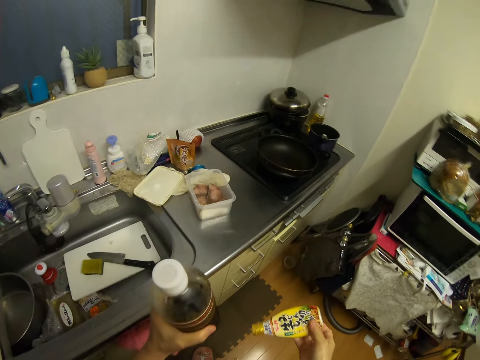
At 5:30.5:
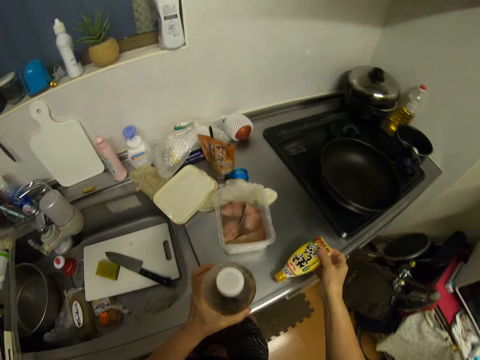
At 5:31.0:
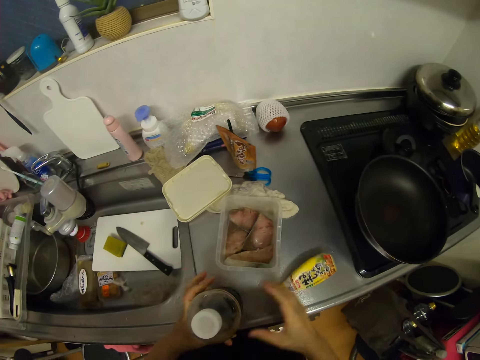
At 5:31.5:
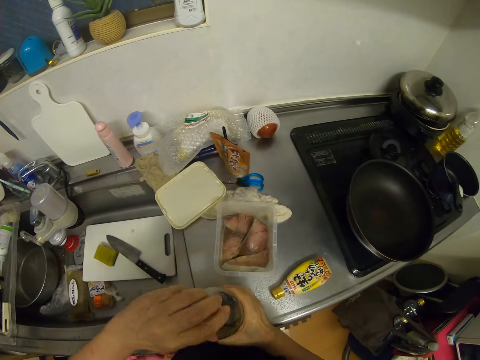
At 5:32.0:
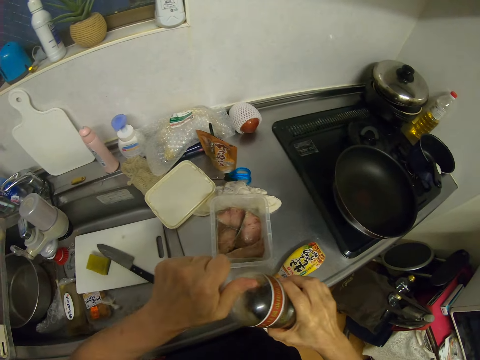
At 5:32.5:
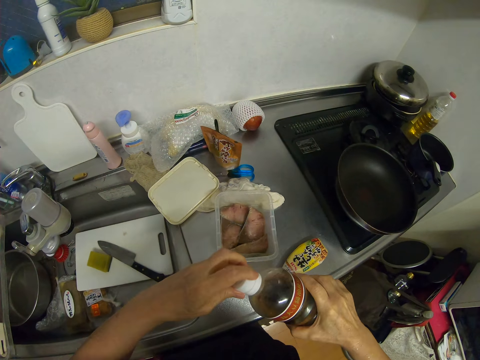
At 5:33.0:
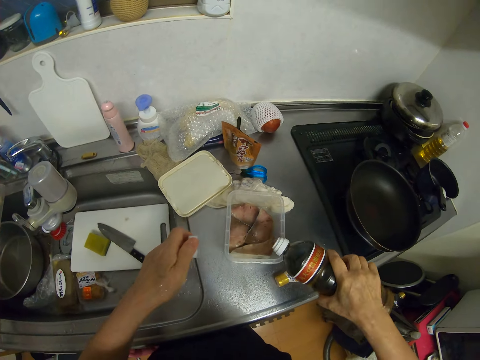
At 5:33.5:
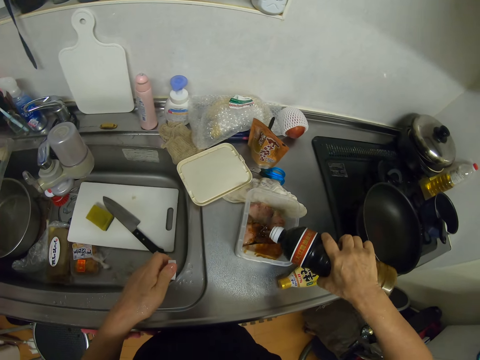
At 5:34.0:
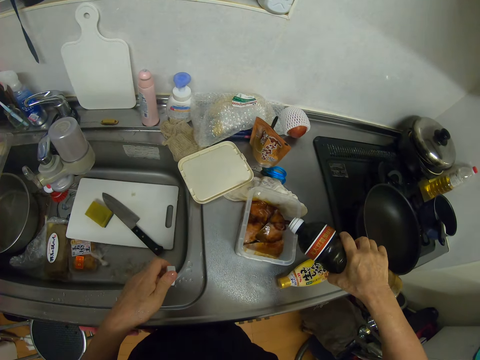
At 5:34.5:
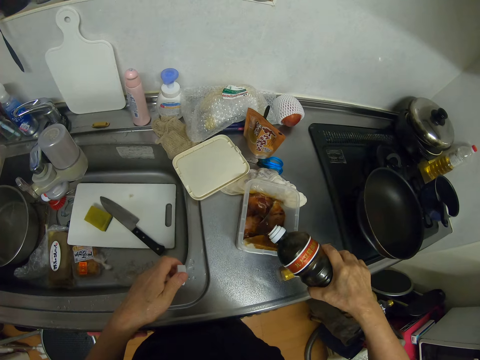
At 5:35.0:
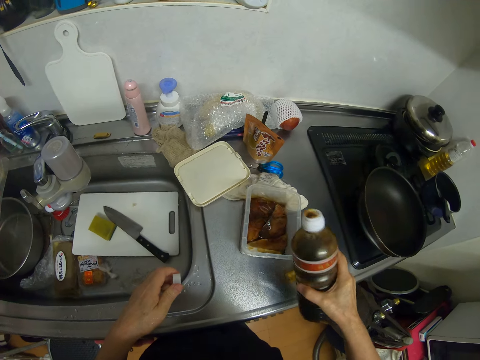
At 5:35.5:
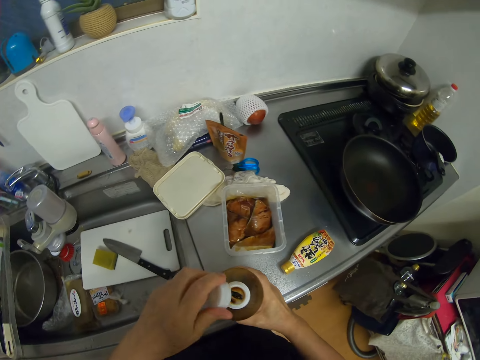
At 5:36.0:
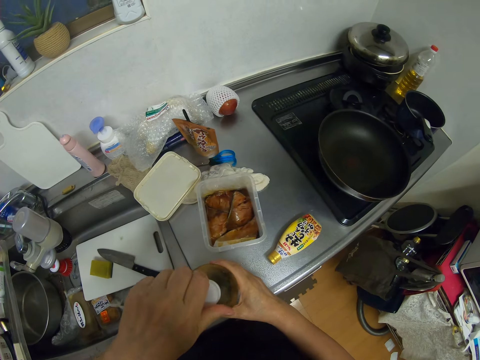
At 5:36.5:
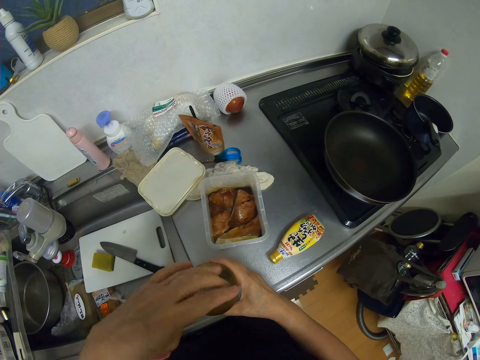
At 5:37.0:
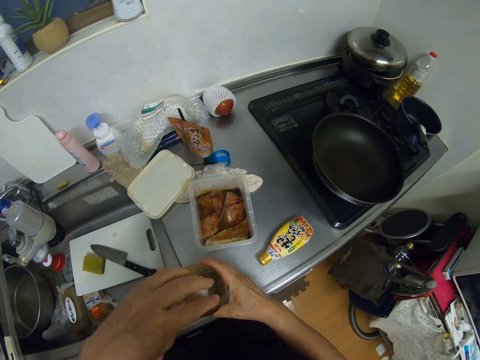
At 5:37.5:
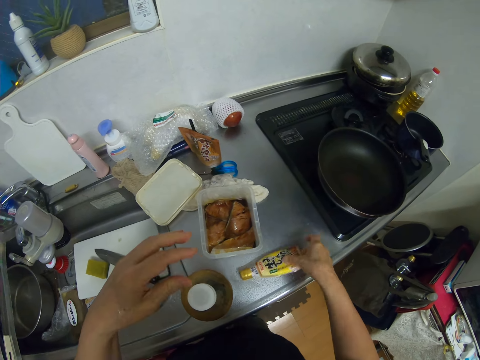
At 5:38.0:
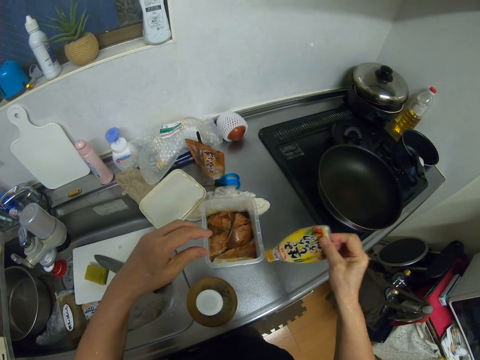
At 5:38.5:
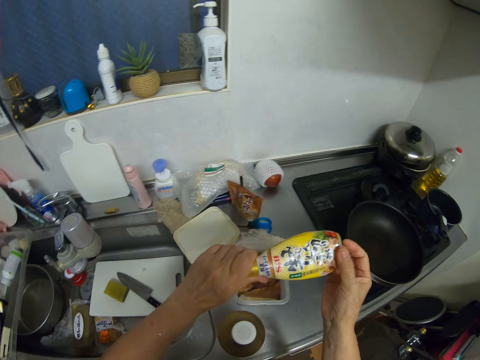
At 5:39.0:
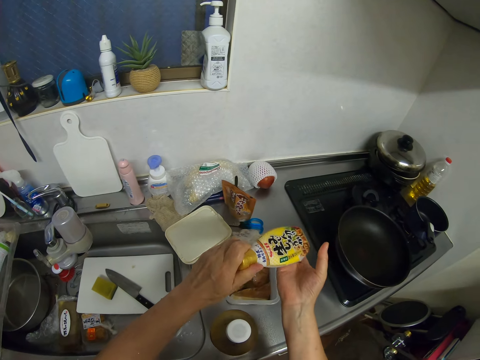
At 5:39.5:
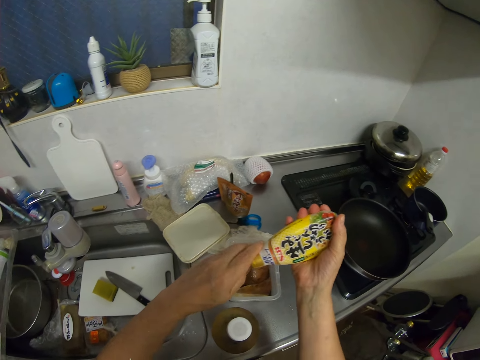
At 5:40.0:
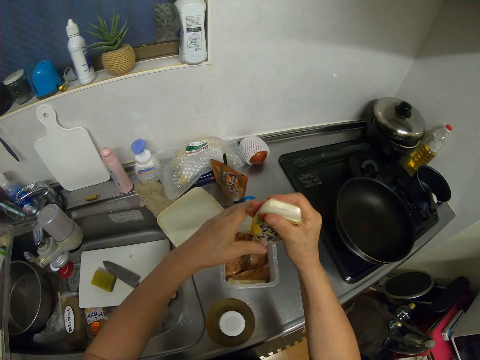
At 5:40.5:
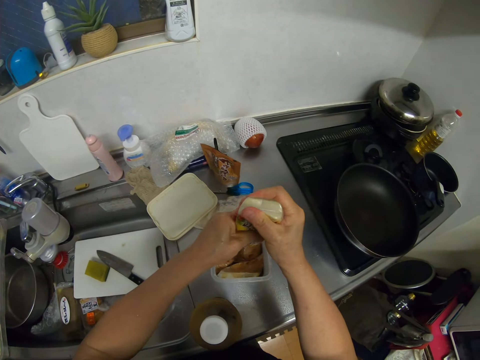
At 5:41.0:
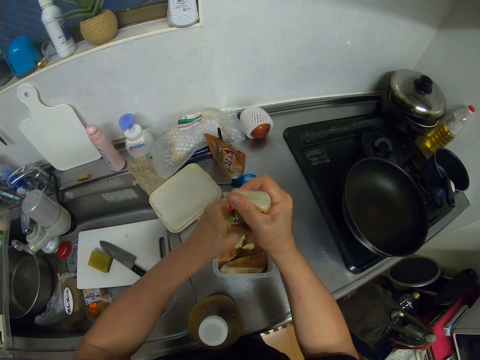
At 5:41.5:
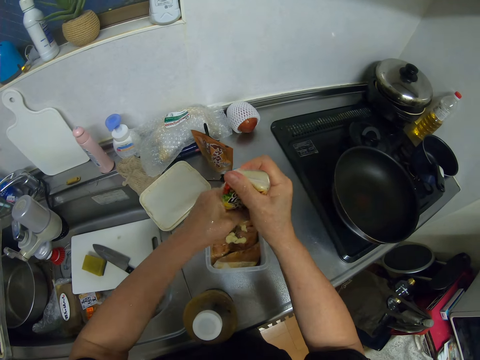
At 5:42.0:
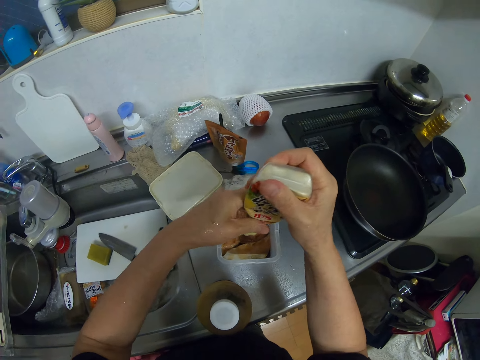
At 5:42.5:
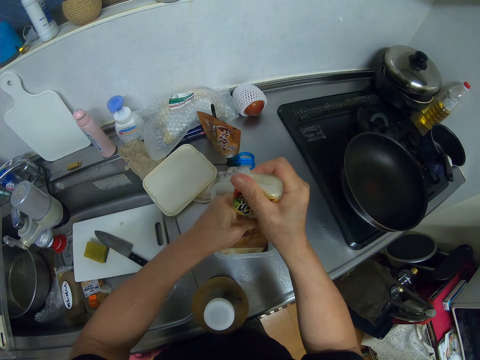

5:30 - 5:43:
The camera wearer drops the bottles of ingredients on the kitchen zinc with both hands. She picks the bottle of ingredient from the kitchen zinc with her right hand. She opens the bottle of ingredient with her left hand. She pours ingredient from the bottle into the meat container with her right hand. She drops the bottle of ingredient on the kitchen zinc with her right hand. She covers the bottle of ingredient with her left hand. She picks the plastic tube from the kitchen zinc with her right hand. She opens the plastic tube with her left hand. She presses the ingredient from the plastic tube into the meat container with both hands.

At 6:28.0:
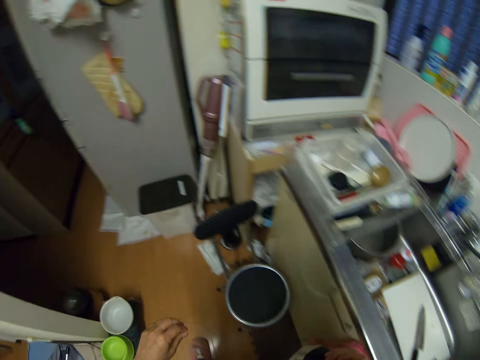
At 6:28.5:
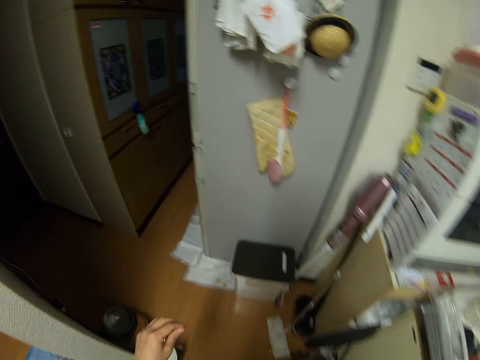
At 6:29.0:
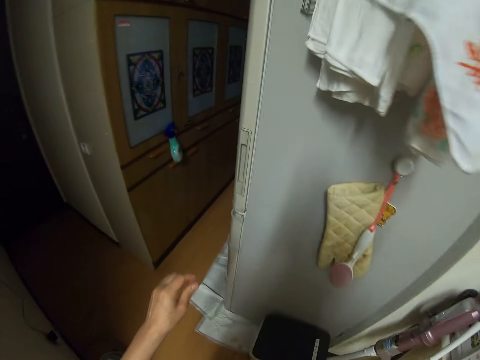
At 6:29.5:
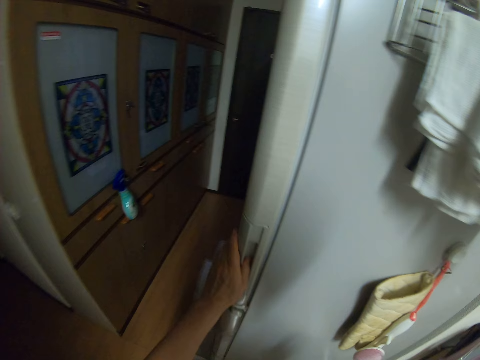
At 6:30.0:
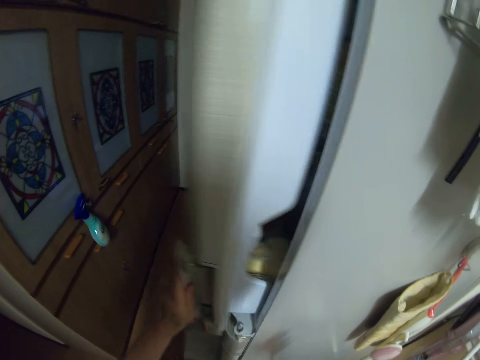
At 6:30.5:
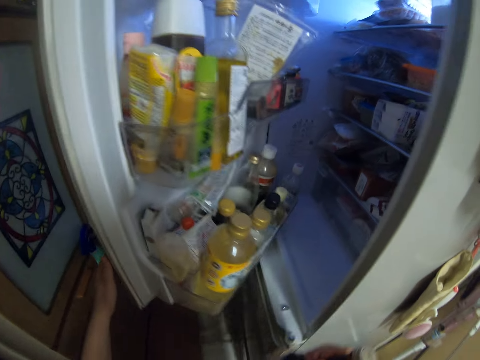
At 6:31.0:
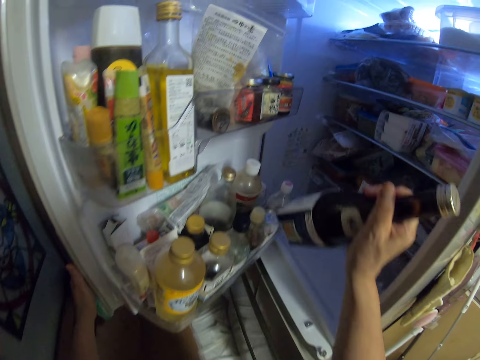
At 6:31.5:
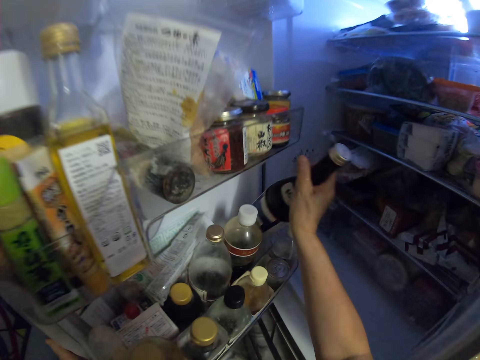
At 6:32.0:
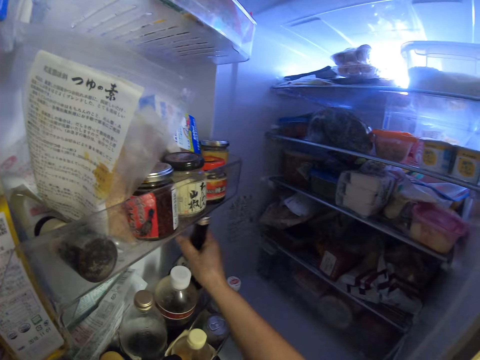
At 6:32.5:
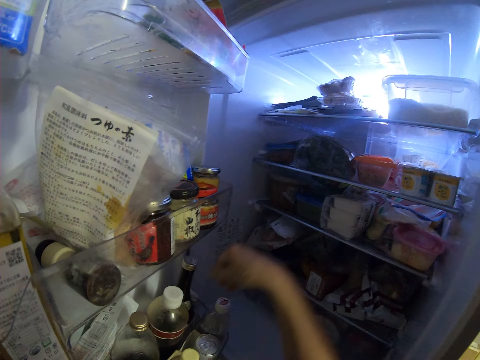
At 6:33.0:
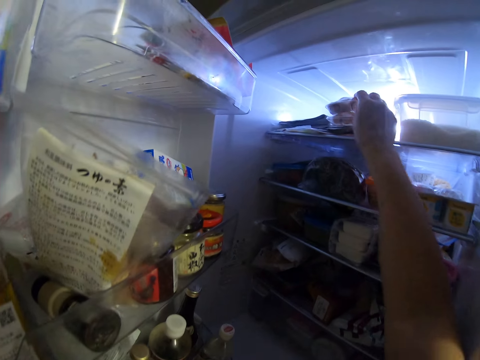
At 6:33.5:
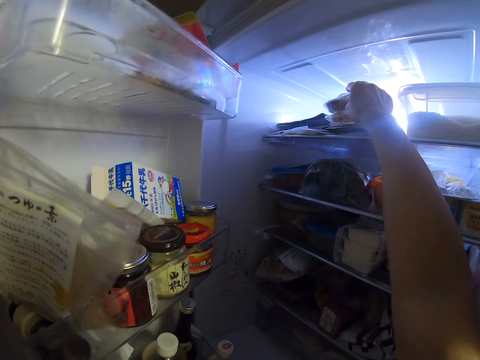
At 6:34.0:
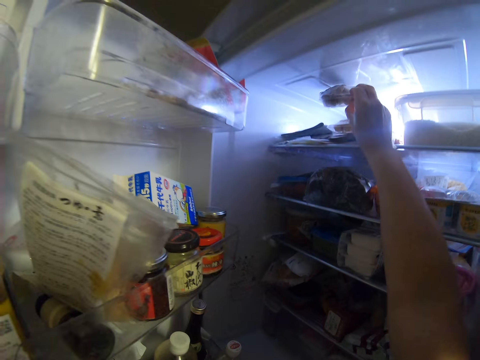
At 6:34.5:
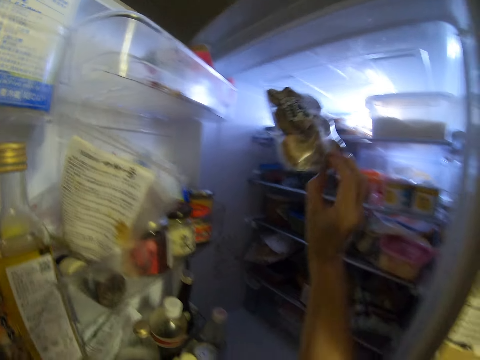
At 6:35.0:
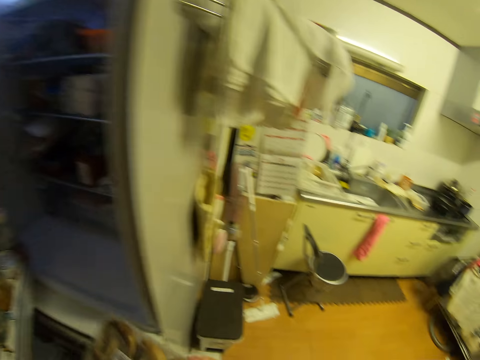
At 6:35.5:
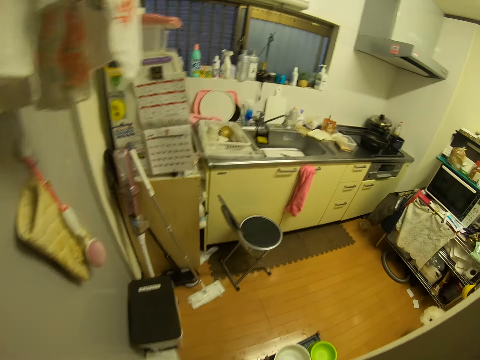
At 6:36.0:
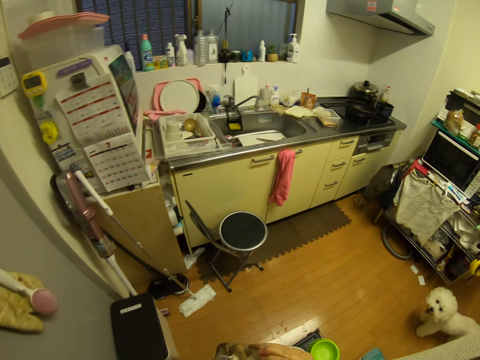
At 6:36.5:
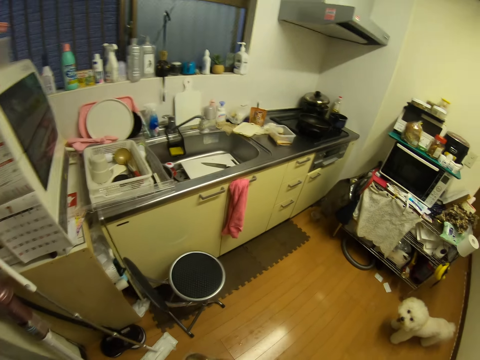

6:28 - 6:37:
The camera wearer moves around the kitchen. She opens the fridge with her left hand. She drops the bottle of ingredient in the fridge with her right hand. She picks a pack of mushrooms from the fridge with her right hand. She closes the fridge and moves around the kitchen.

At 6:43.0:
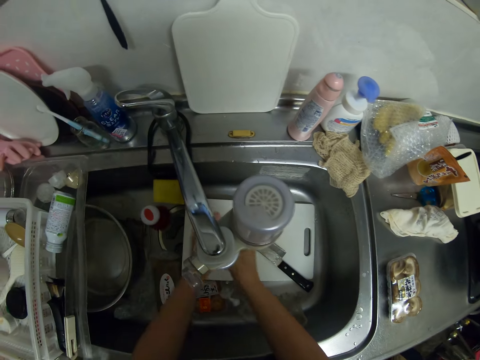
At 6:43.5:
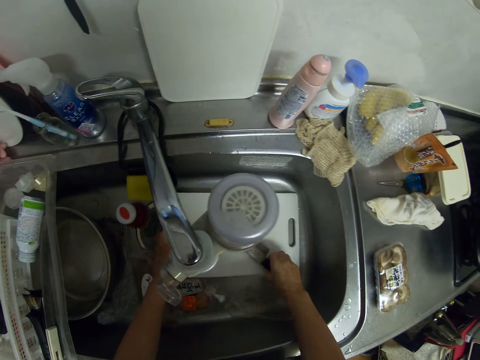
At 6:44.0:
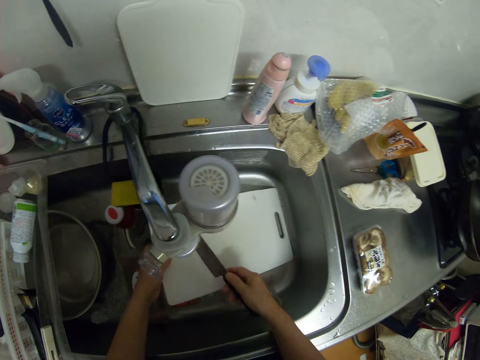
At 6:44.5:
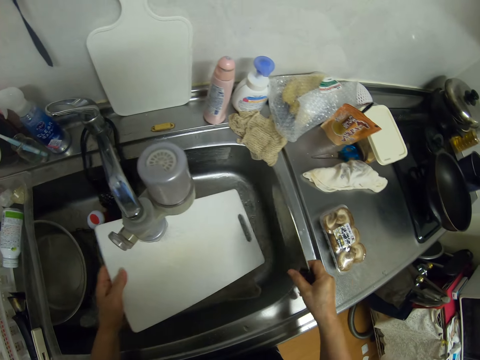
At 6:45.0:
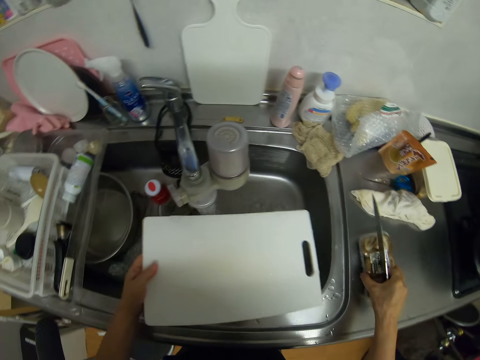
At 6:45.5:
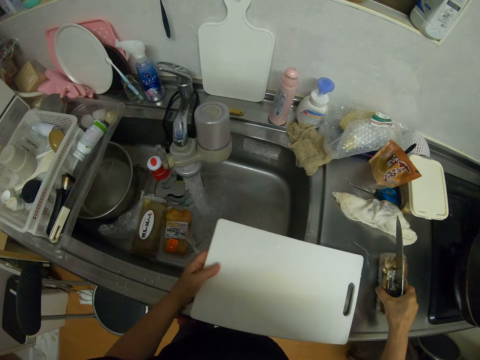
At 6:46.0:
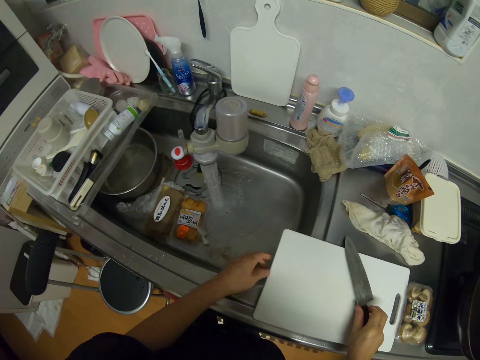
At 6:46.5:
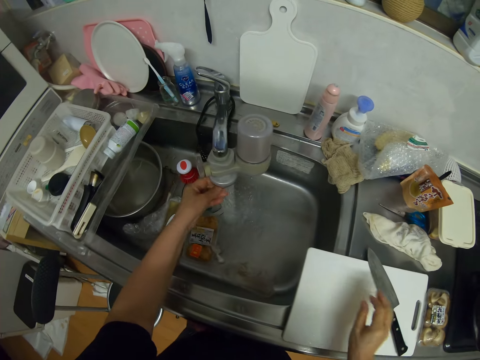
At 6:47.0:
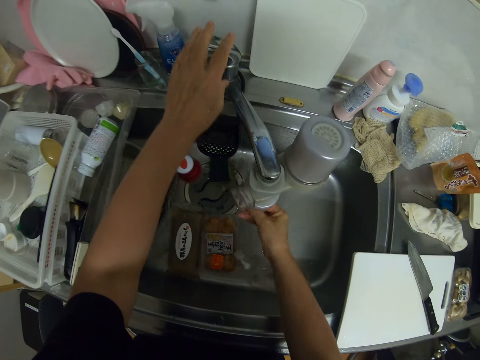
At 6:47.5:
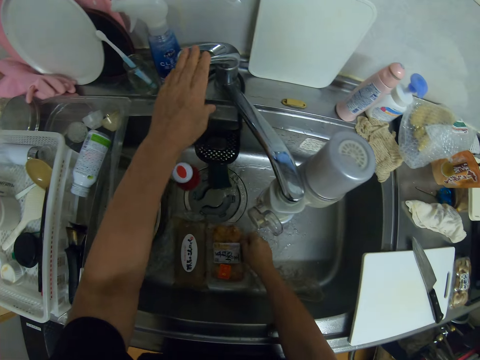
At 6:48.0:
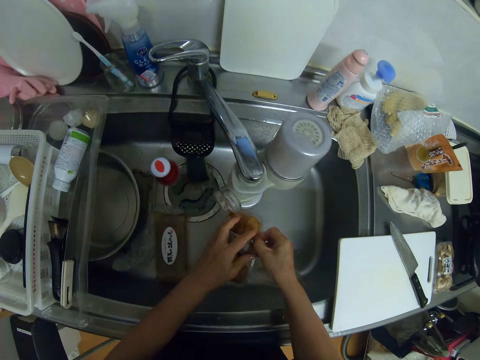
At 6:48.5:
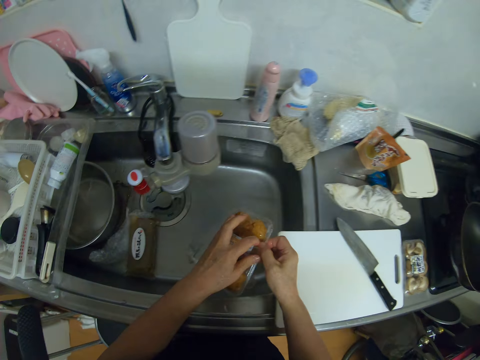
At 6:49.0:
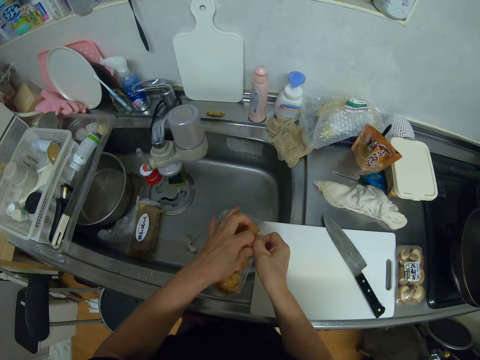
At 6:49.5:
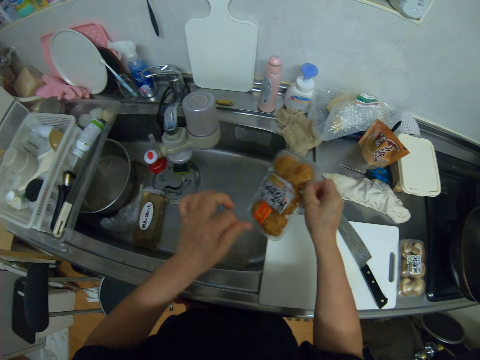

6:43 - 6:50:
The camera wearer rinses hands in the sink. She picks the knife from the cutting board with her right hand. She picks the cutting board or chopping board from the kitchen zinc with her left hand. She adjusts the pack of mushrooms with her right hand. She rinses the chopping board in the sink. She places the cutting board on the kitchen zinc with her left hand. She places the knife on the cutting board with her right hand. She rinses her left hand and rinses her right hand. She closes the tap with her left hand. She picks the pack of cookies from the kitchen zinc with her right hand. She unwraps the pack of cookies.
